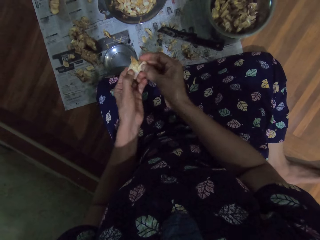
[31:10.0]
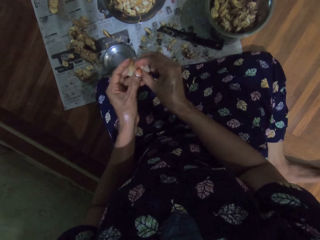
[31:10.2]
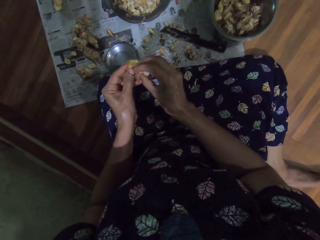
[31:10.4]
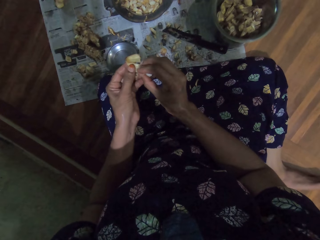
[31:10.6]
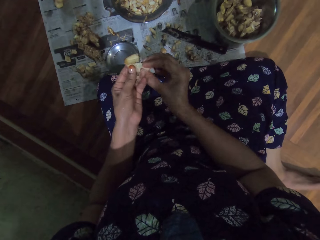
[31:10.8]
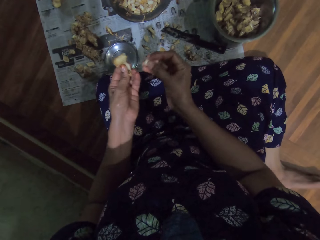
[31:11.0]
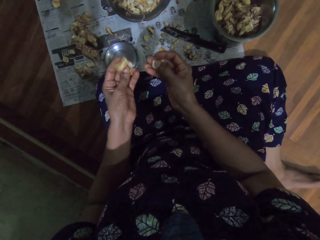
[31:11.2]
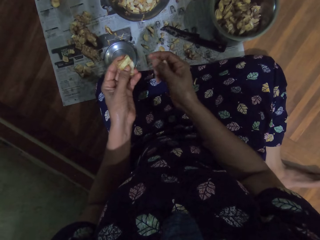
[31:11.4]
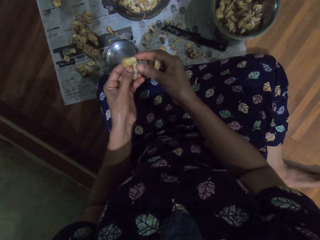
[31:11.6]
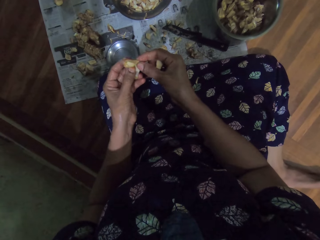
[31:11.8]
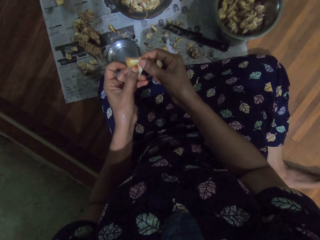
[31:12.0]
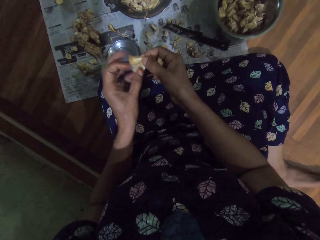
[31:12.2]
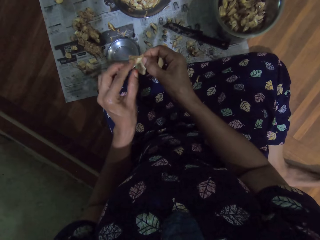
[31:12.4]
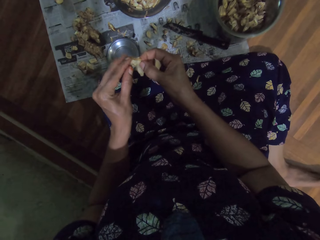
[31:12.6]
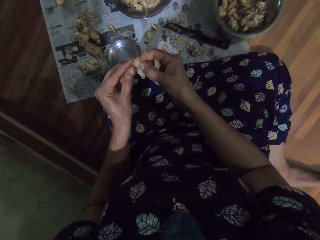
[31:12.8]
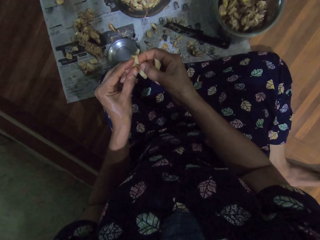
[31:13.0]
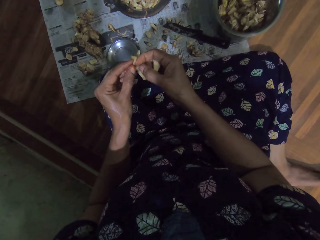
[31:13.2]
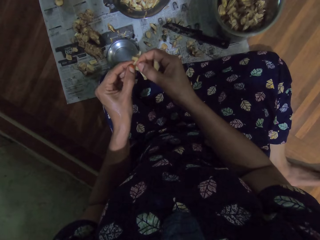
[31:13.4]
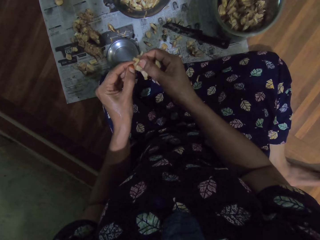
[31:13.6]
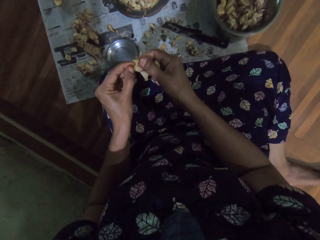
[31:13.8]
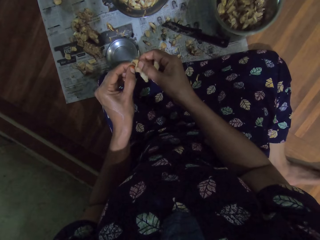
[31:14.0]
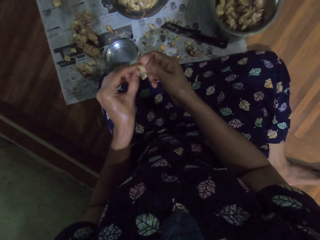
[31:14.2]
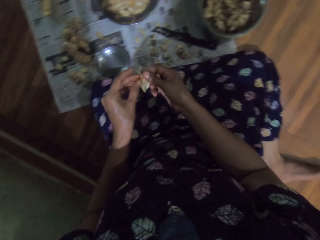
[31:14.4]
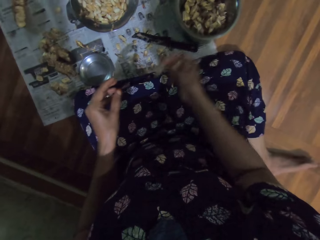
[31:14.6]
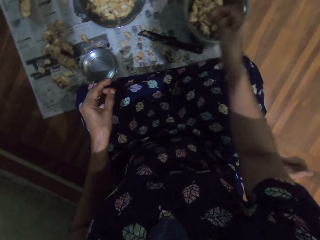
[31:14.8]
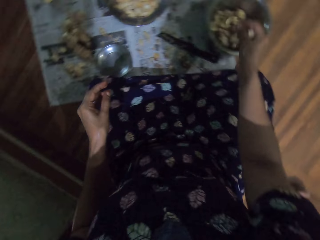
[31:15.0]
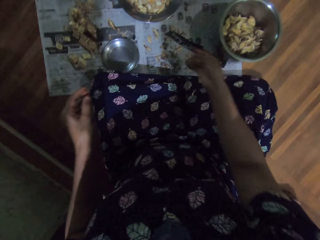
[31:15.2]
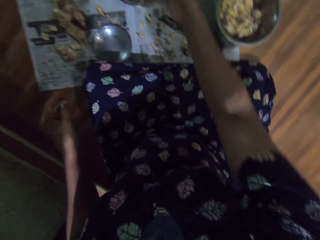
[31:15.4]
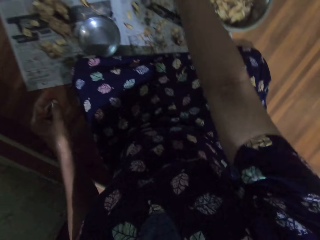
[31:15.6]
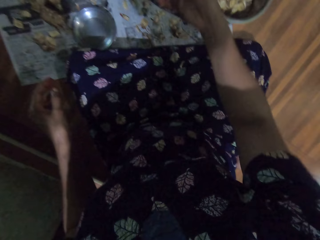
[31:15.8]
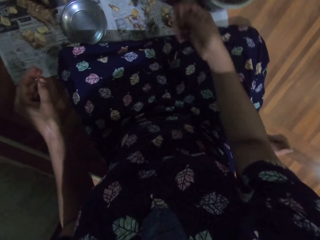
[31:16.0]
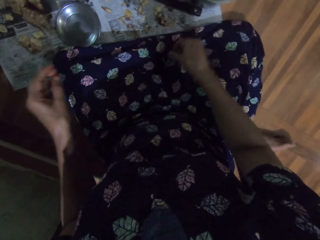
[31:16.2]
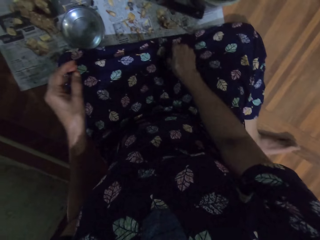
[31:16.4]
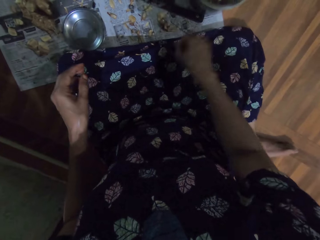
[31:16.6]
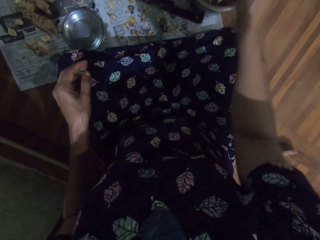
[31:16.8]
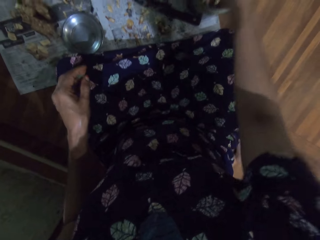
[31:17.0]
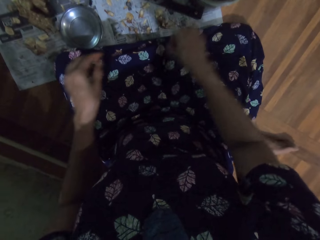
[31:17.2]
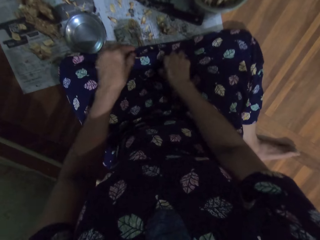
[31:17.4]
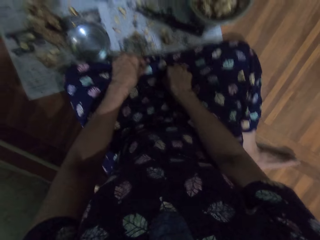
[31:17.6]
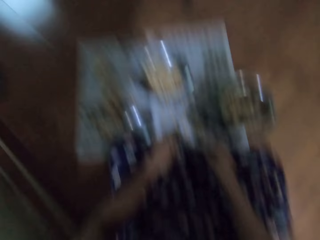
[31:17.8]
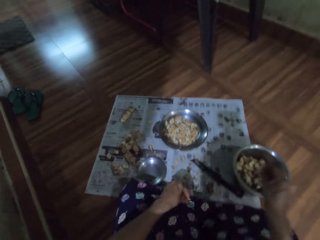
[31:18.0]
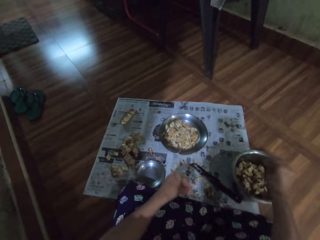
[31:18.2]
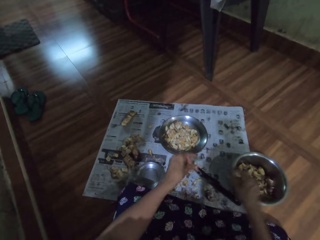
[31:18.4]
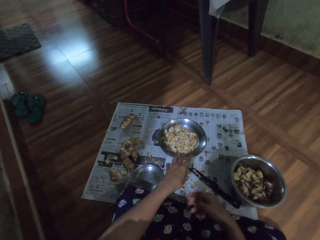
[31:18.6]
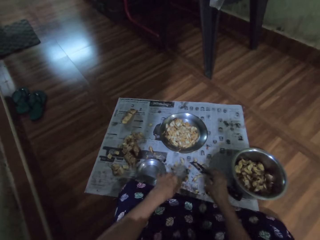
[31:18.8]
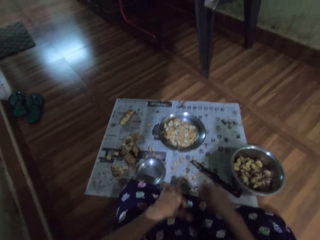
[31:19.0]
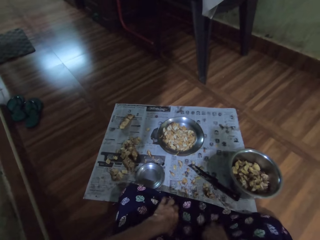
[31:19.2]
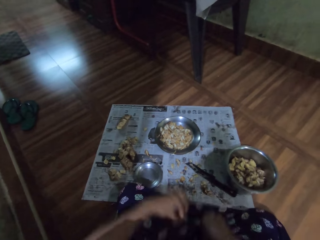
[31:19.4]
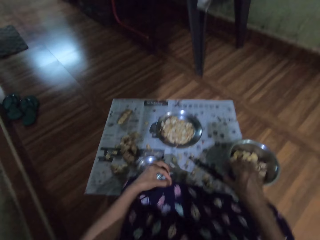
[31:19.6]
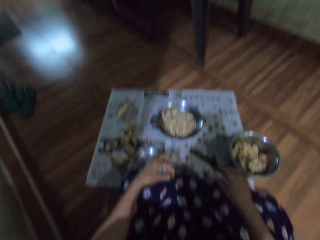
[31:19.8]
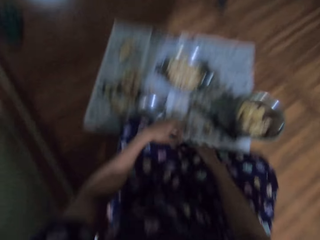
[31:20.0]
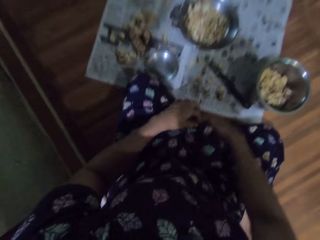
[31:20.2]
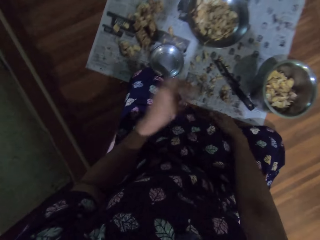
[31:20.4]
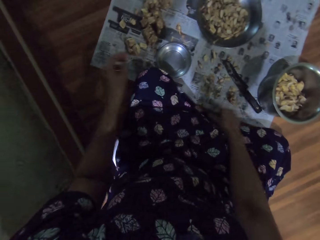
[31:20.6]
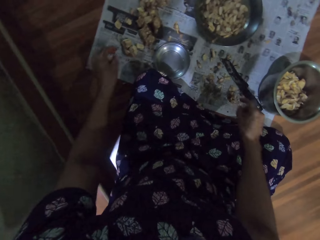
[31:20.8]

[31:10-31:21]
The camera wearer puts garlic in her right hand in the bowl. She throws the garlic peel in the bowl. She puts the garlic in her right hand in the plate. She picks garlic from her cloth with her right hand. She drops the garlic in her right hand in the bowl. She picks garlic from her cloth with her right hand. She picks garlic from her cloth with her left hand. She drops the garlic in her right hand in the bowl. She drops the garlic in her left hand on the paper. She flips her cloth with her hands. She shakes dirt from her dress.

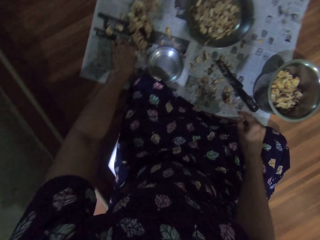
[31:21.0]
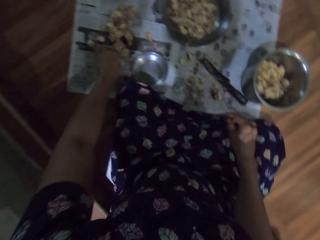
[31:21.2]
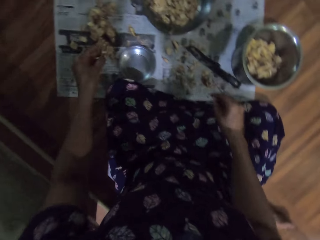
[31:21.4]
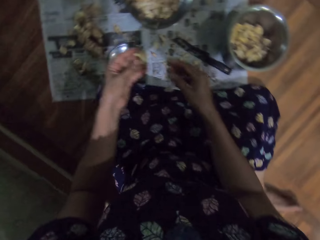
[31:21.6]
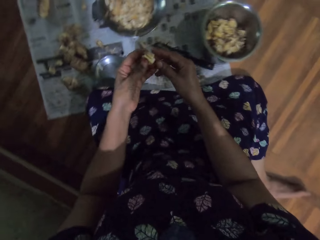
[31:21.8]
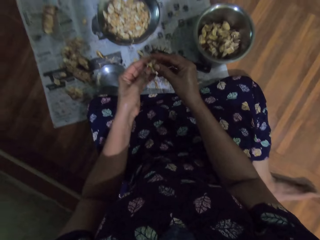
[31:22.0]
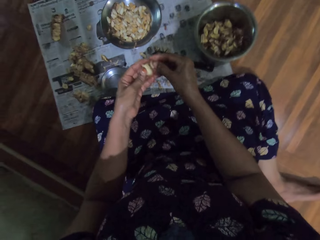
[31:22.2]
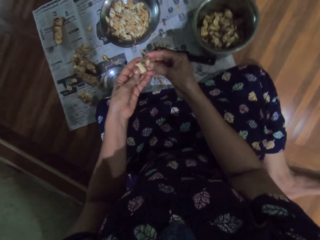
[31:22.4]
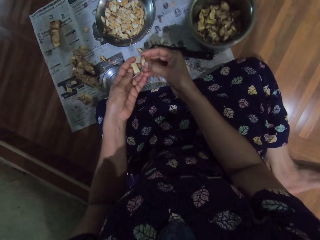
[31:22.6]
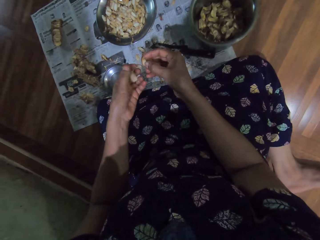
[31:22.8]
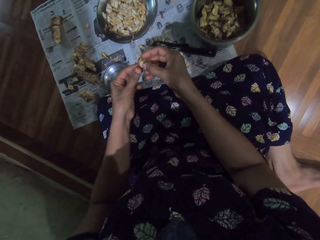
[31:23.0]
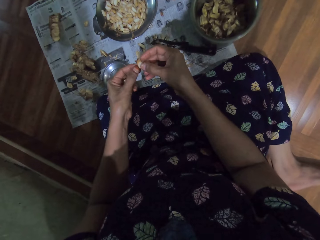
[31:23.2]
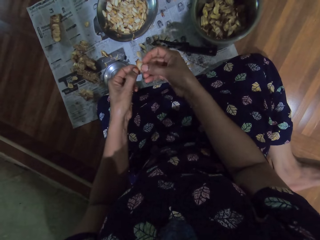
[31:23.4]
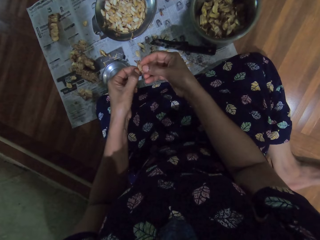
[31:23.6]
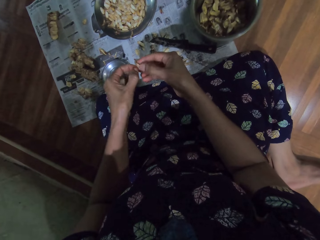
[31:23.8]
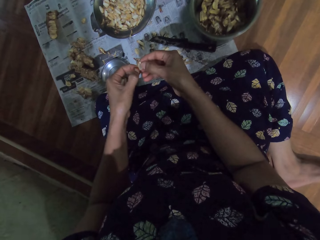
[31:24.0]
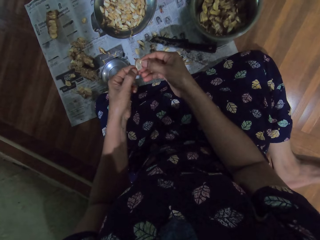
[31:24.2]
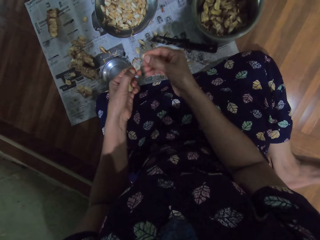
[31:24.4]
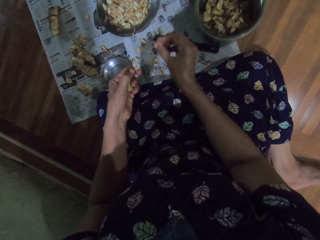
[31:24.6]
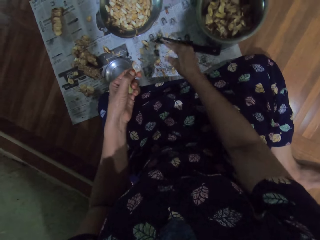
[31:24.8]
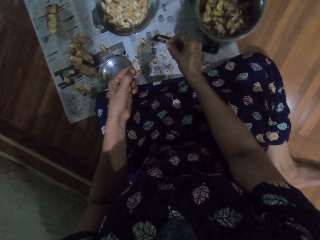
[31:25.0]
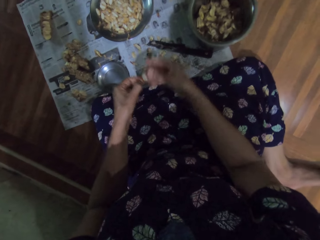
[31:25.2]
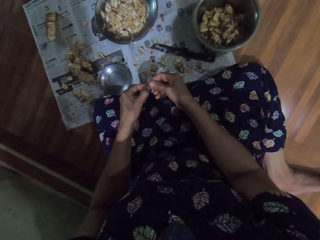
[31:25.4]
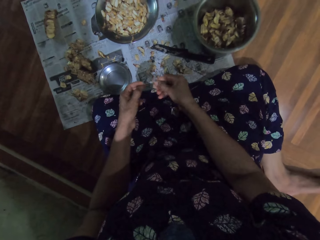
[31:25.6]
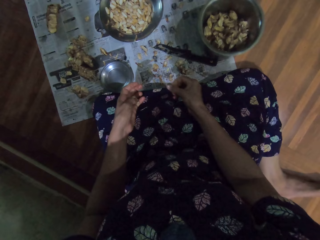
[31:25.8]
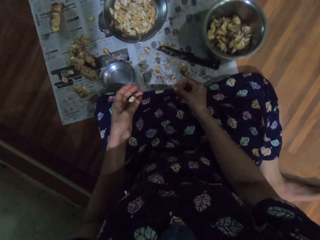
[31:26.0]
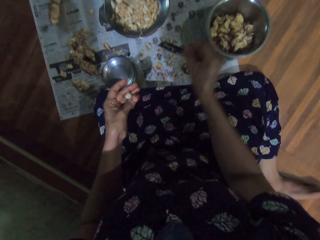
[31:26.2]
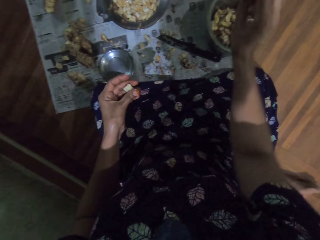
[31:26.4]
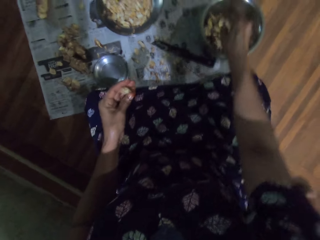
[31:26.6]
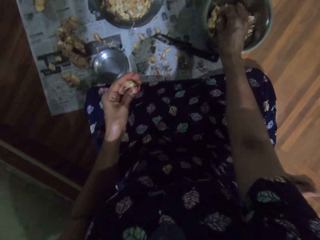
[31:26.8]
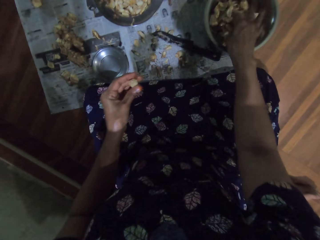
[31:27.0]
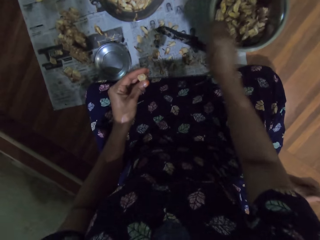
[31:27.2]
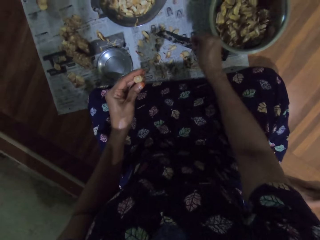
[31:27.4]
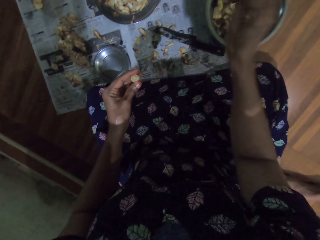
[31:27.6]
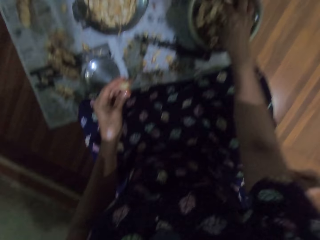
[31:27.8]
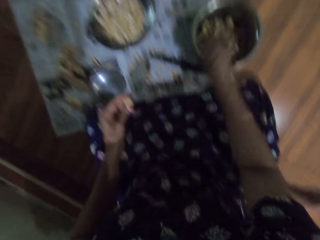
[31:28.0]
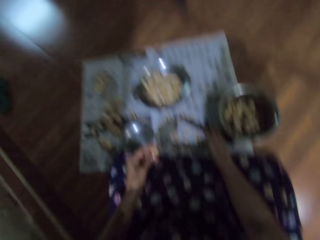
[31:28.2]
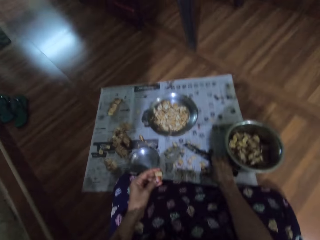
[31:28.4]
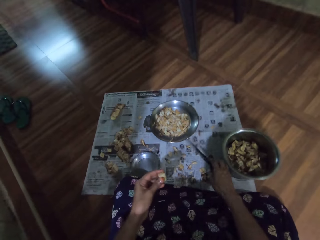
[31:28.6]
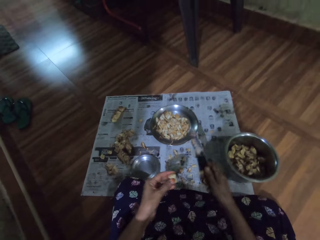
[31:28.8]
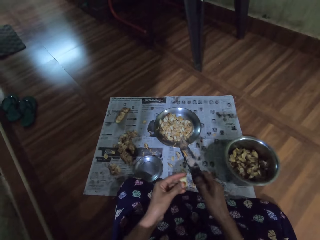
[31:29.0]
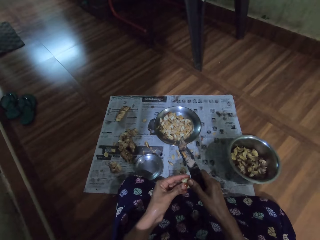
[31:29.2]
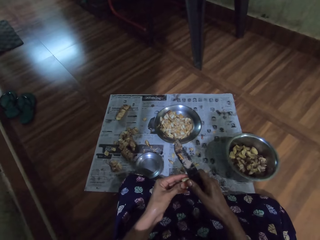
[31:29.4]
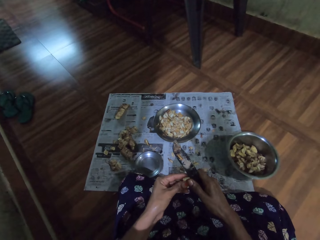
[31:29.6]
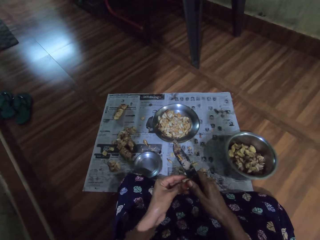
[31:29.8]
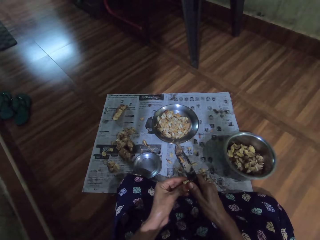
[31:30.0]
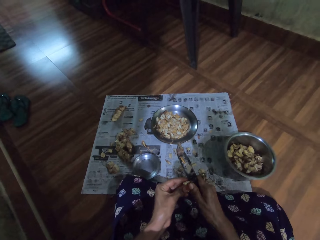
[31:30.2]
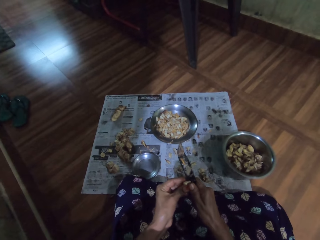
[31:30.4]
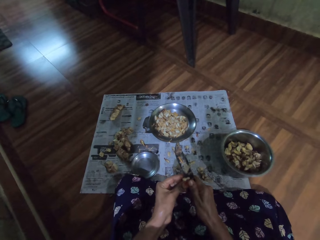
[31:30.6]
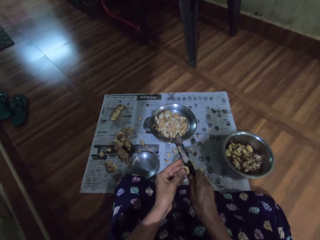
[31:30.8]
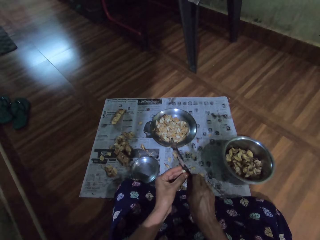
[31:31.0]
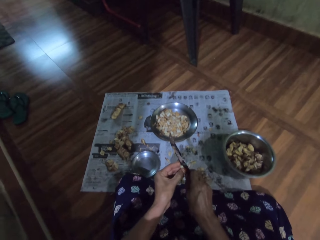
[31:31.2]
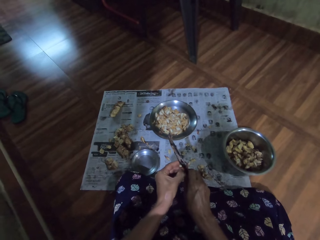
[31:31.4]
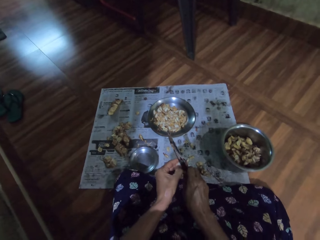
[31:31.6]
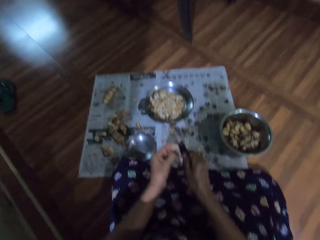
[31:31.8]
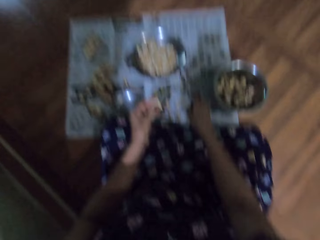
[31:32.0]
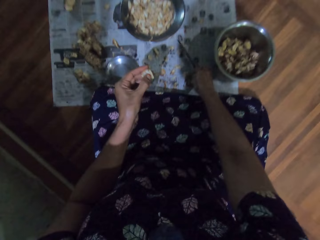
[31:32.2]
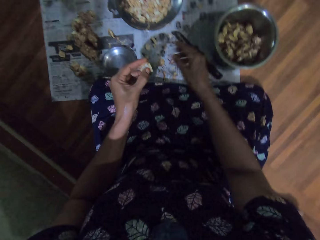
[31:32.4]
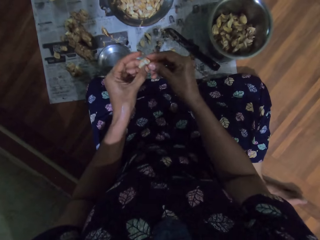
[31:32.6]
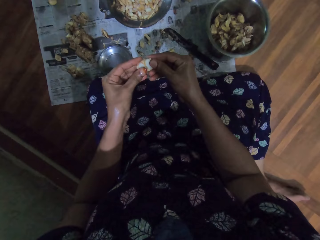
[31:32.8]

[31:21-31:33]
The camera wearer picks garlic from the paper with her left hand. She peels skin off the garlic with her hands. She drops the garlic skin in her right hand on the paper. She passes the garlic in her left hand to her right hand. She drops the garlic in her right hand in the bowl. She picks up the knife from the paper with her right hand. She slices the garlic in her left hand with the knife in her right hand. She peels the garlic with the knife. She drops the knife in her right hand on the paper.
